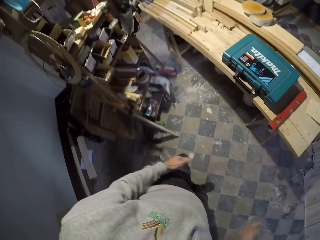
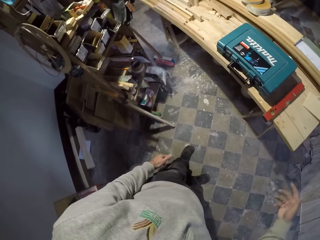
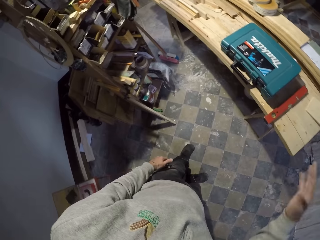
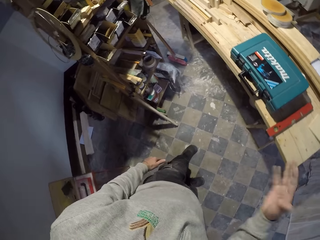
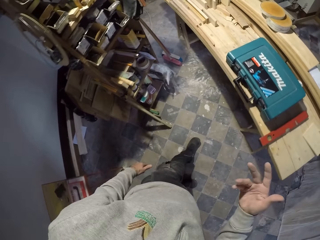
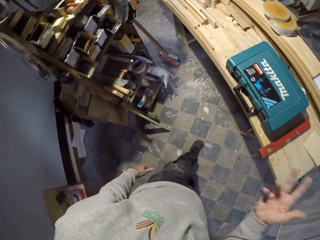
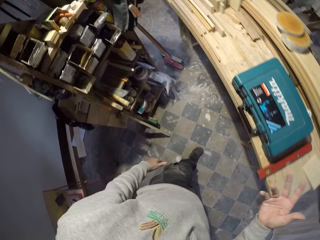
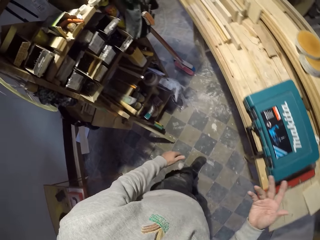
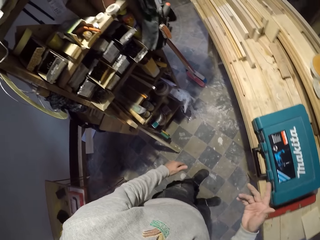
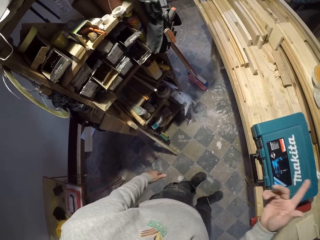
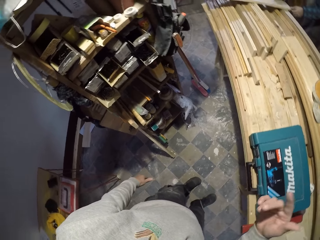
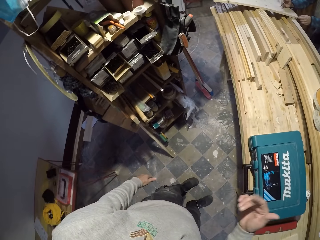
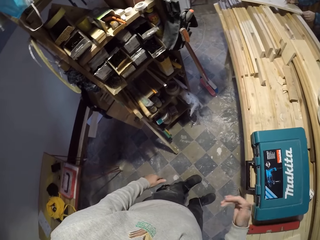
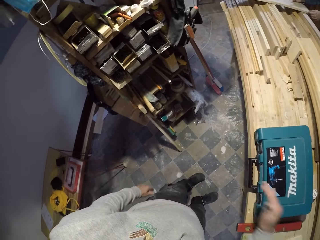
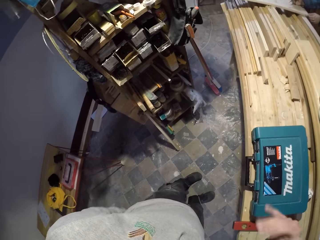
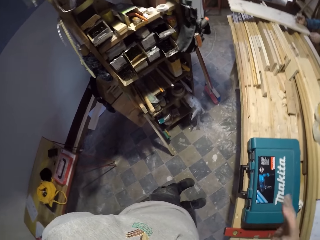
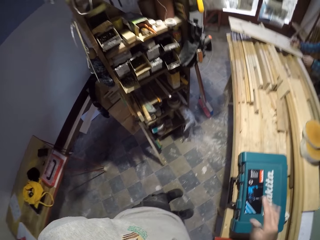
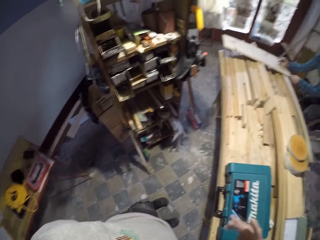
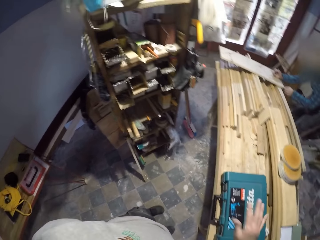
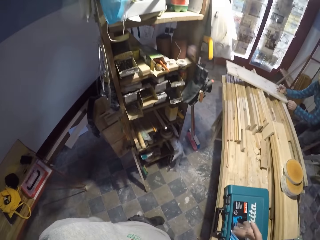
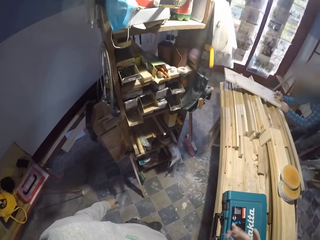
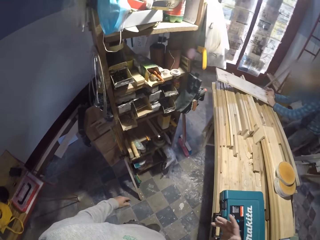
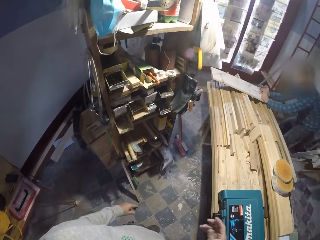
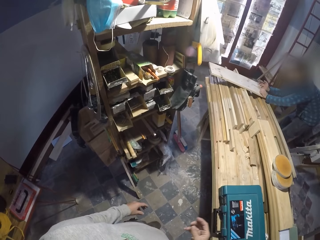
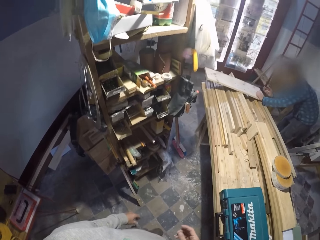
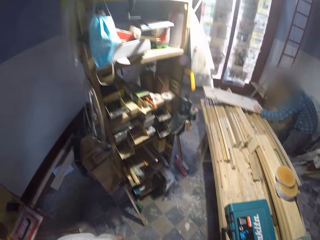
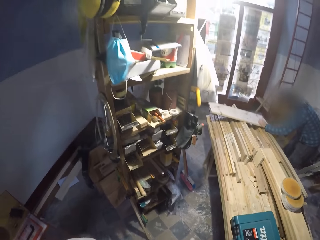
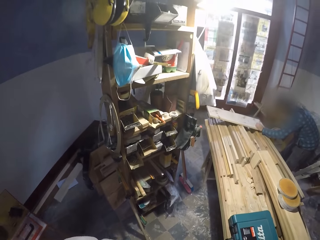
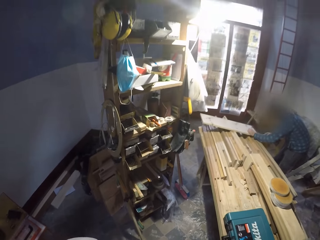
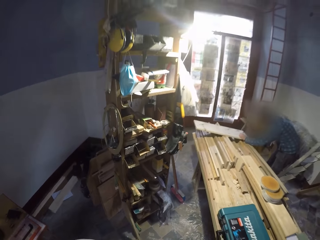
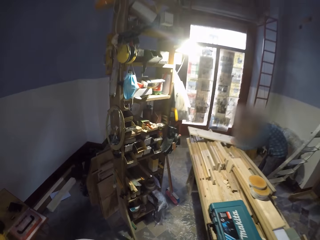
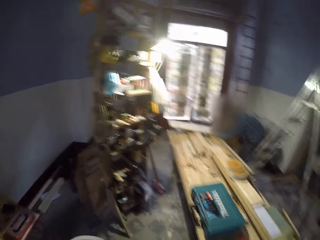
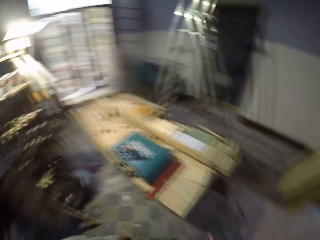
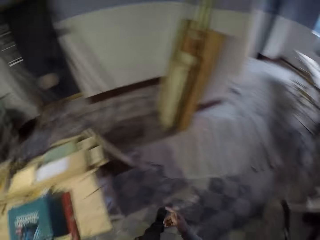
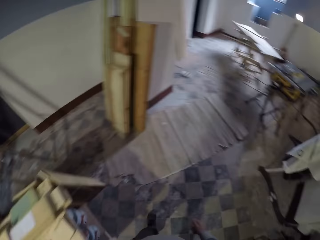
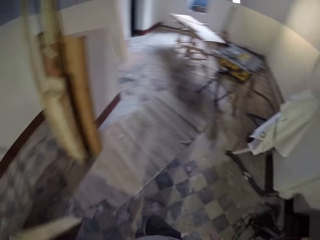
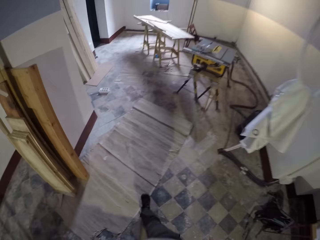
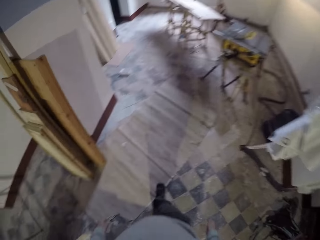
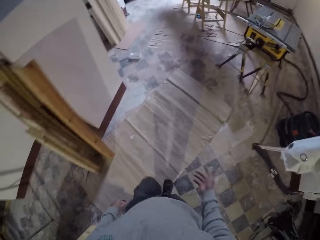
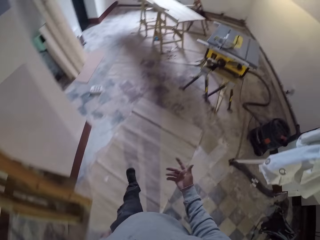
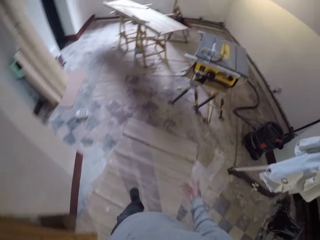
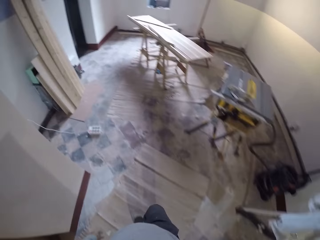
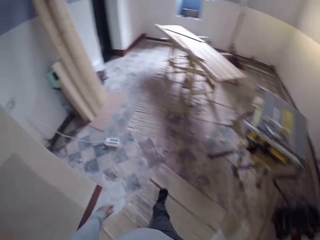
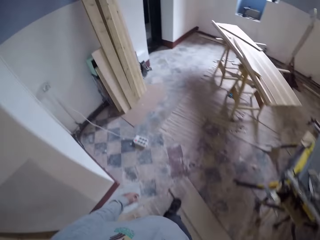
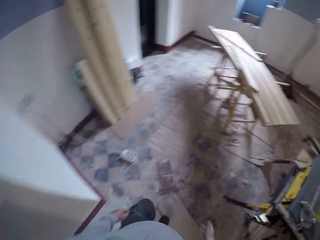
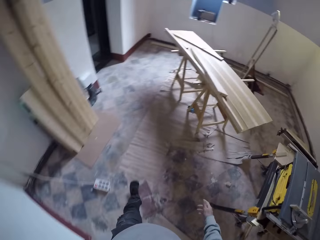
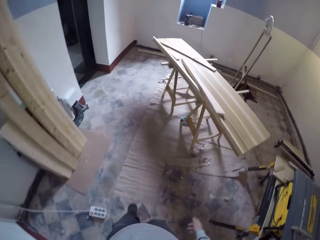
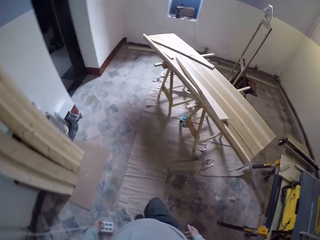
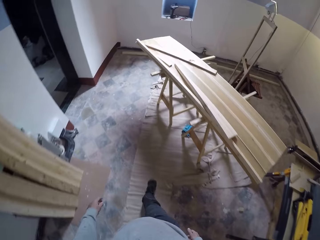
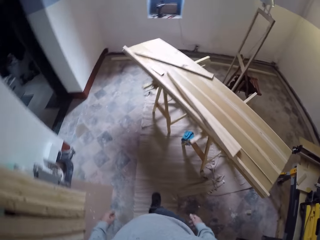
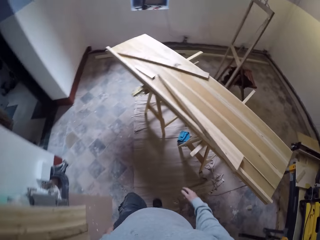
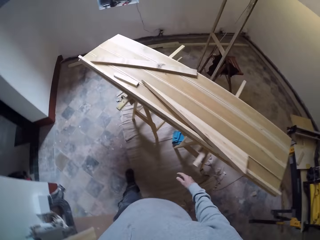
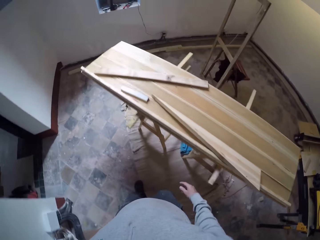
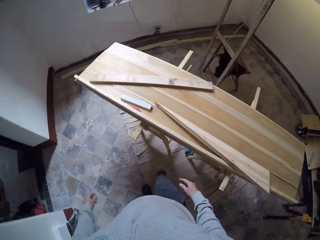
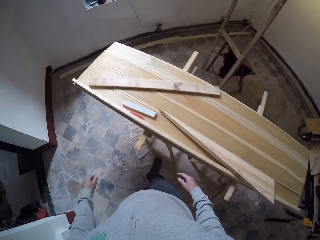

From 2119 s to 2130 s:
The camera wearer shakes hands. They gesture with the right hand. They look around in the workshop. They look at a person. They walk around in the workshop.

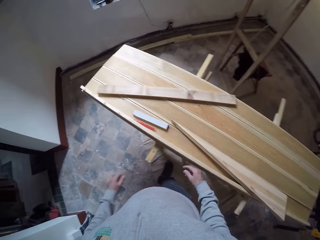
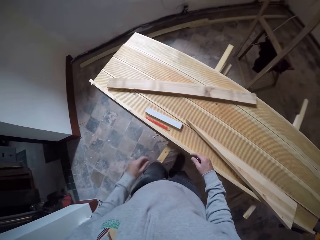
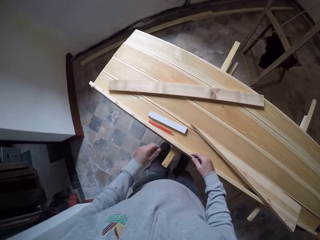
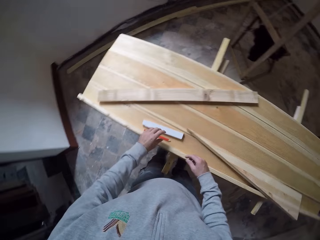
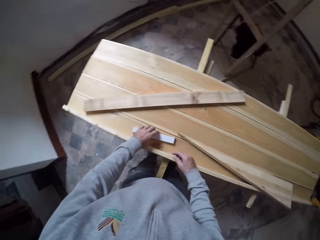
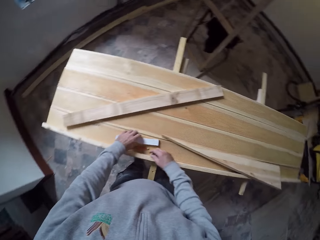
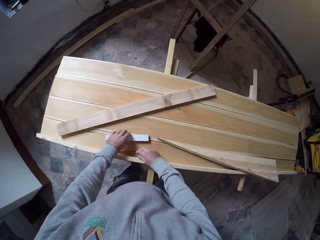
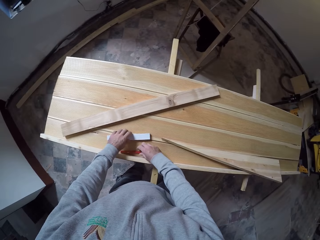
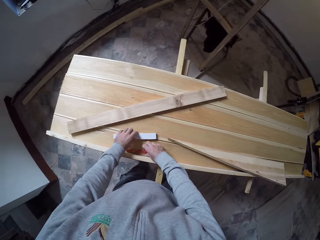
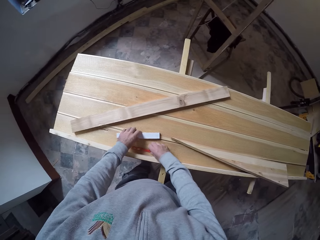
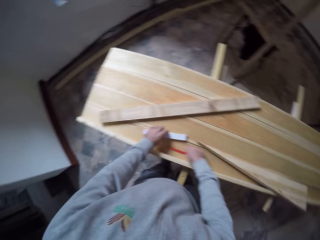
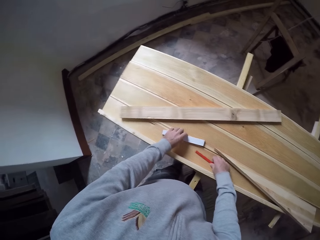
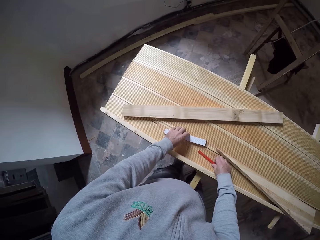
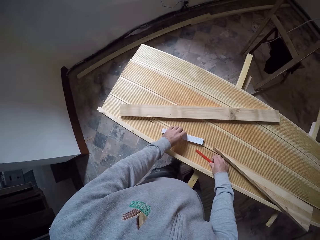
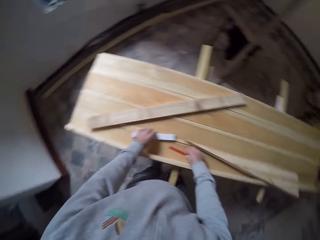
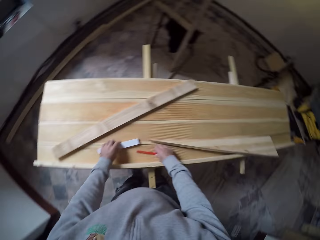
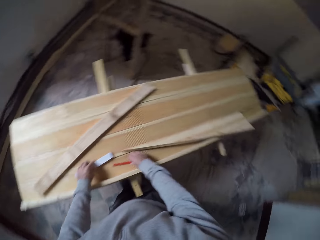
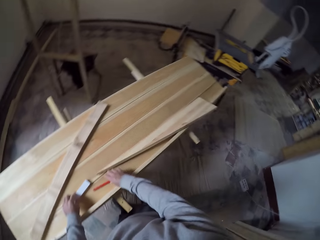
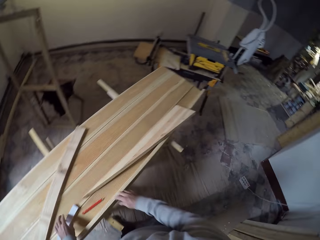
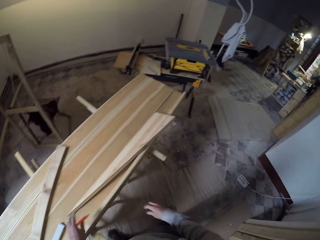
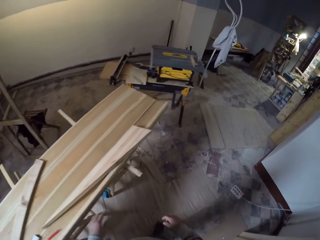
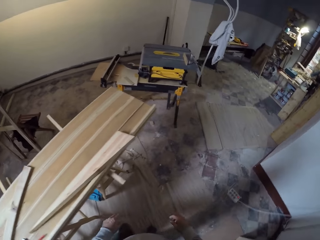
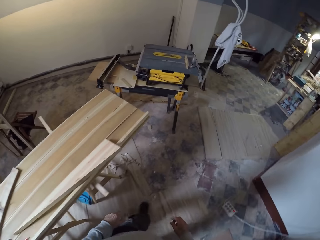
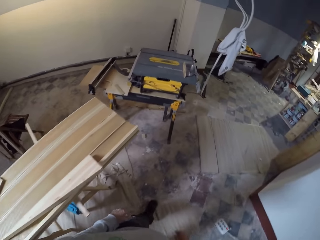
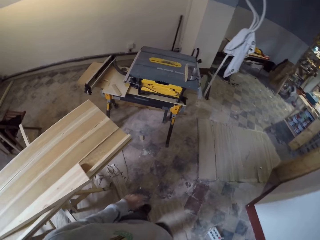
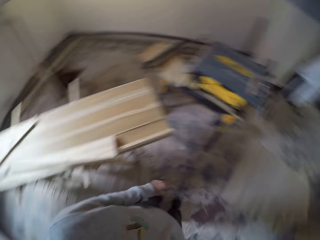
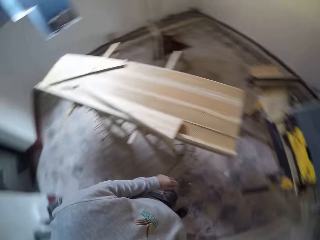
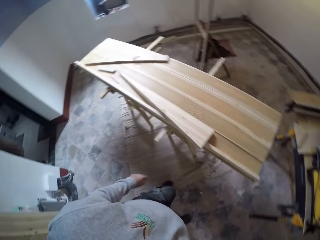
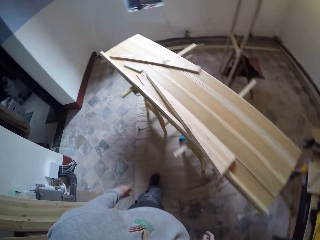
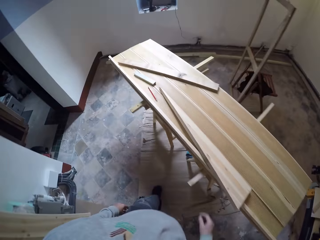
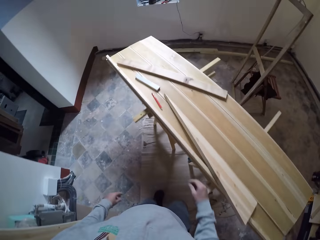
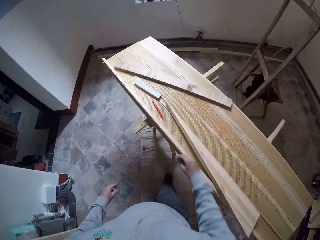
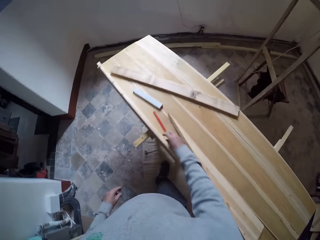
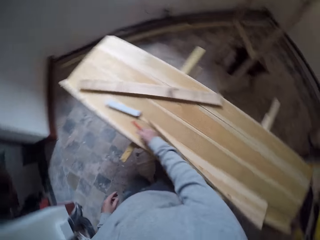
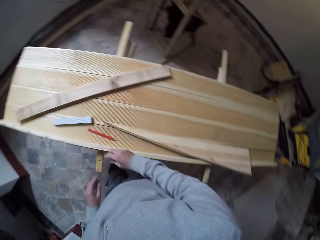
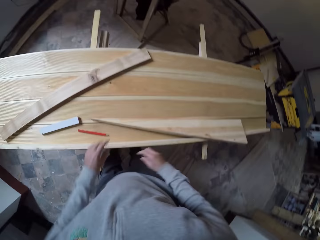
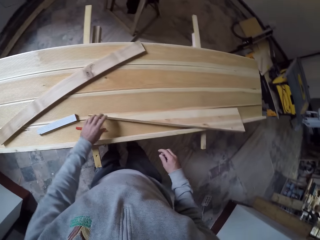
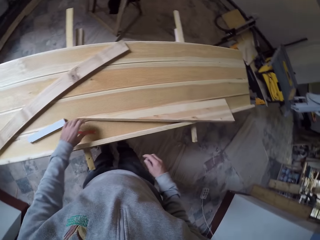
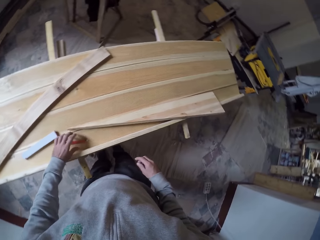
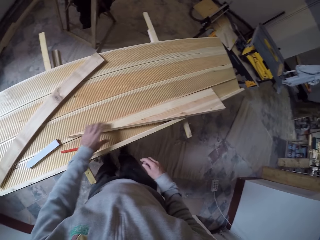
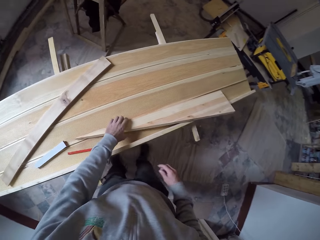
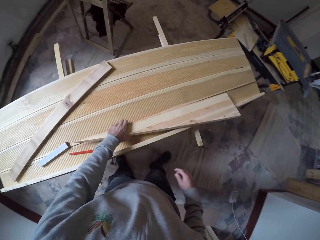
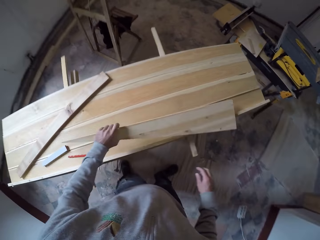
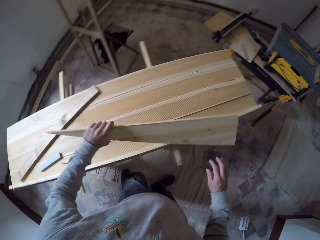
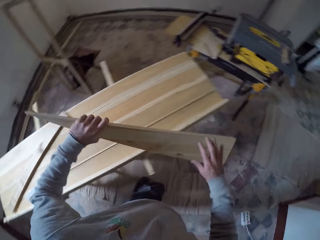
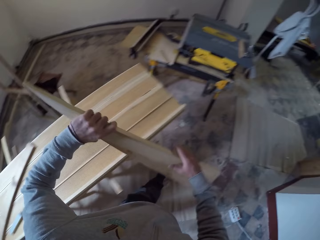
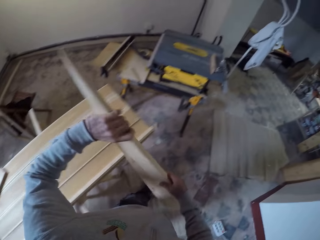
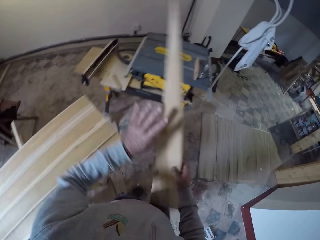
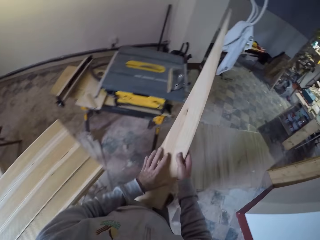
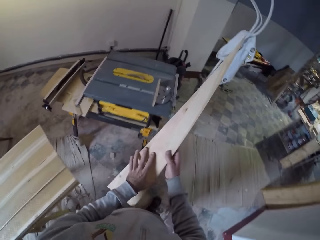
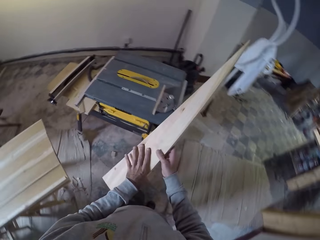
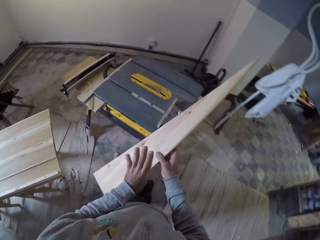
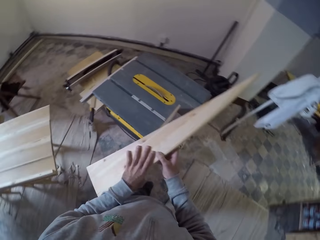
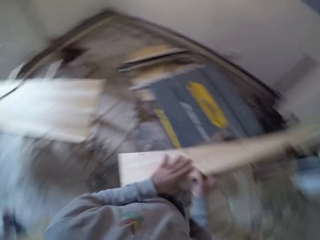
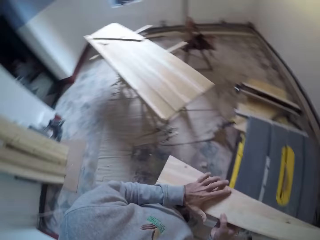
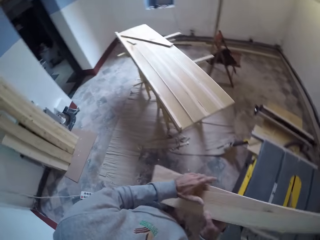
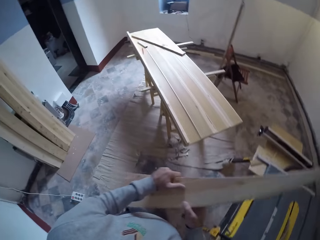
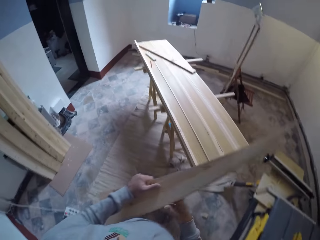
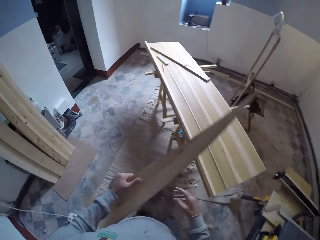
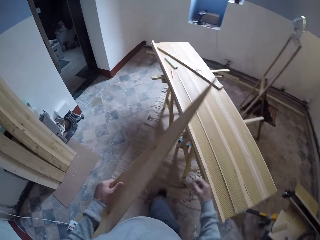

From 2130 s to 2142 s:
The camera wearer adjusts a ruler and a pencil. They pick the metric ruler with the left hand and place the metric ruler on the woods. They pick the pencil with the right hand and place the pencil on the woods. They walk around in the workshop. They look around the wood pieces. They pick the triangular wood with the left hand from the woods on the stretch. They hold the triangular wood with both hands. They walk around in the workshop.
